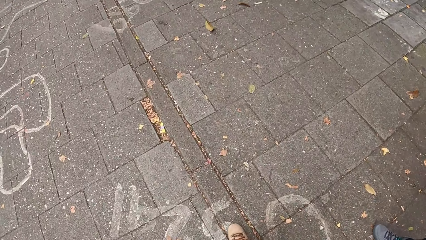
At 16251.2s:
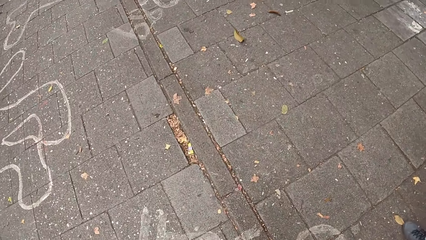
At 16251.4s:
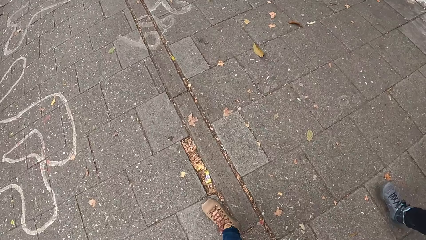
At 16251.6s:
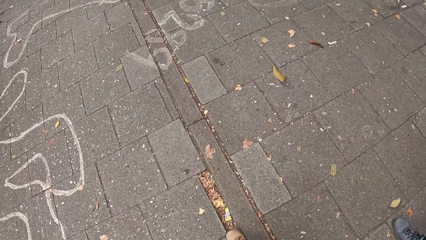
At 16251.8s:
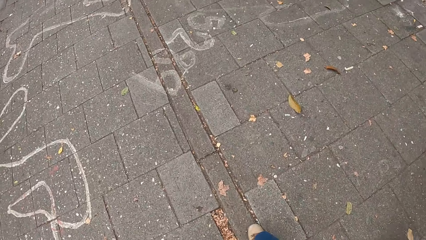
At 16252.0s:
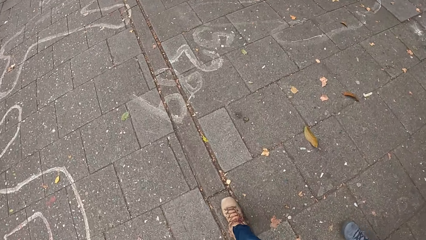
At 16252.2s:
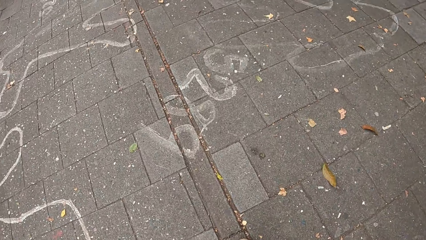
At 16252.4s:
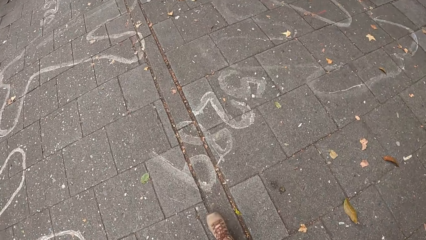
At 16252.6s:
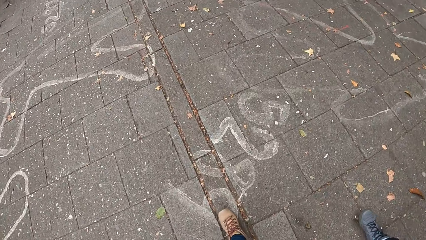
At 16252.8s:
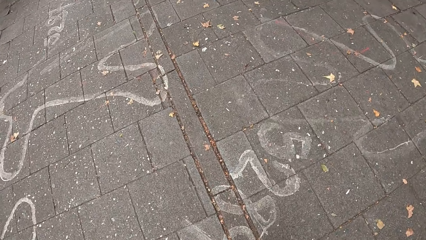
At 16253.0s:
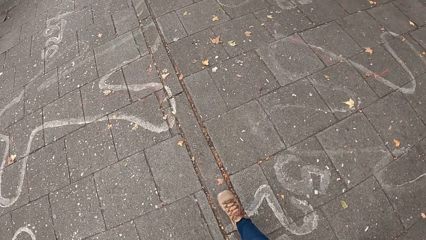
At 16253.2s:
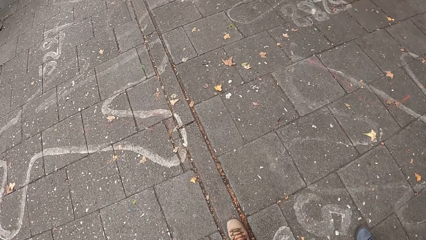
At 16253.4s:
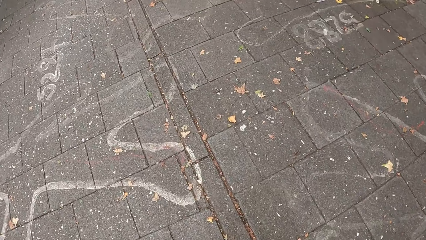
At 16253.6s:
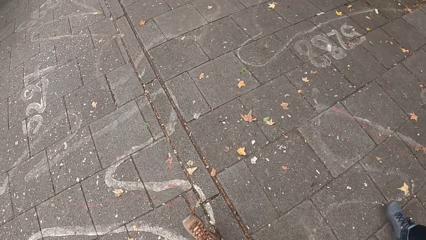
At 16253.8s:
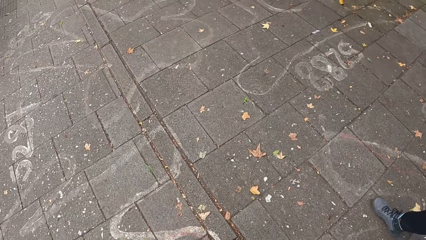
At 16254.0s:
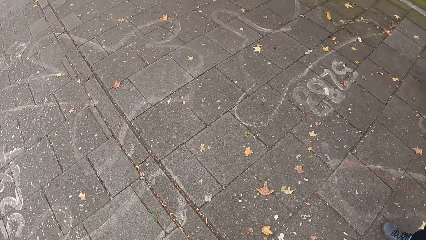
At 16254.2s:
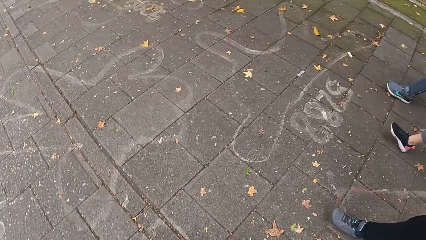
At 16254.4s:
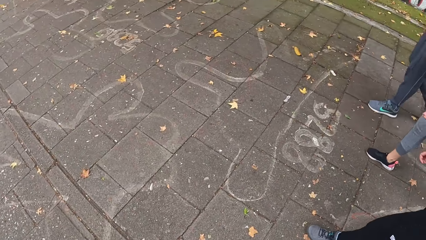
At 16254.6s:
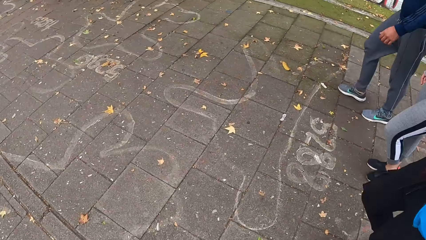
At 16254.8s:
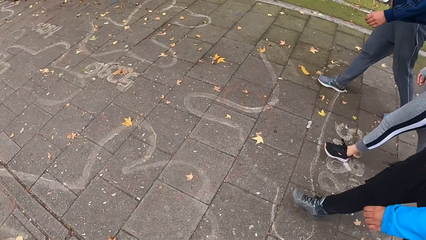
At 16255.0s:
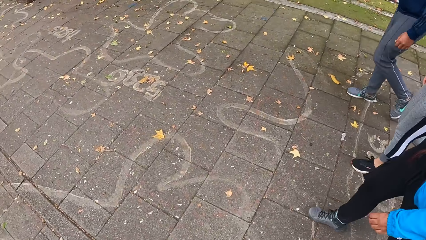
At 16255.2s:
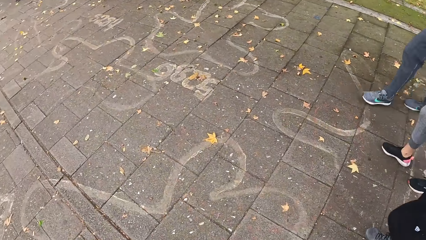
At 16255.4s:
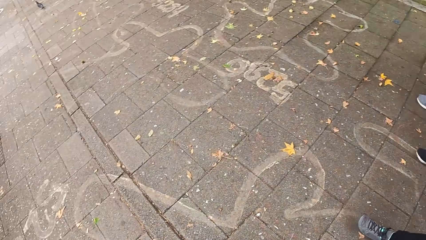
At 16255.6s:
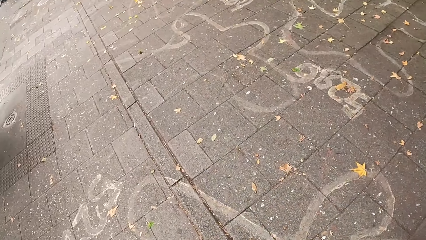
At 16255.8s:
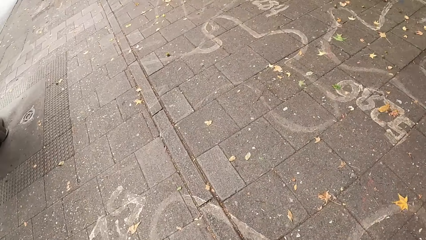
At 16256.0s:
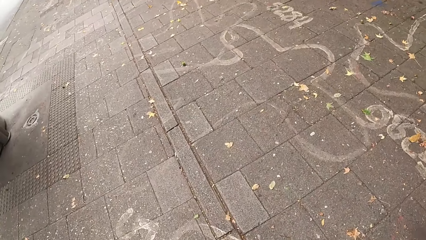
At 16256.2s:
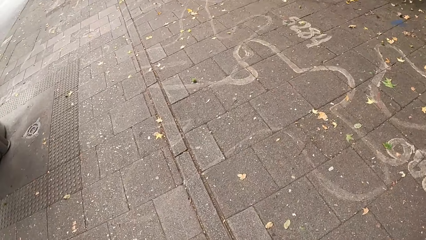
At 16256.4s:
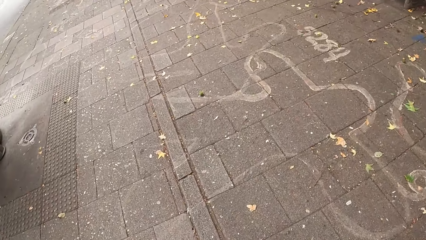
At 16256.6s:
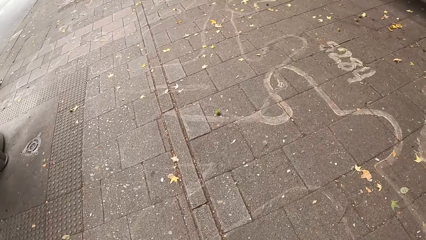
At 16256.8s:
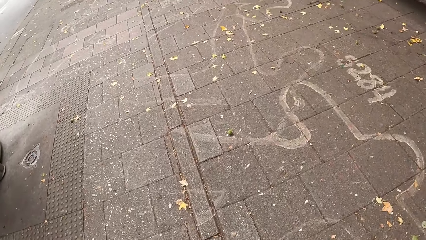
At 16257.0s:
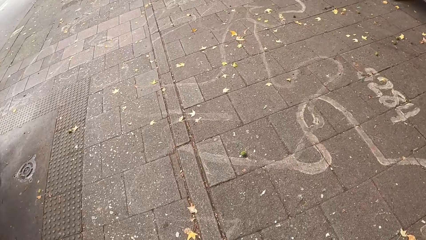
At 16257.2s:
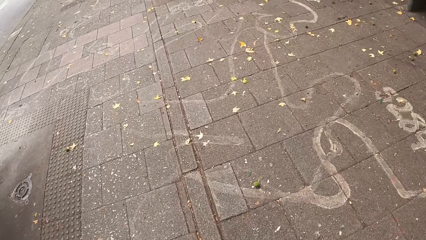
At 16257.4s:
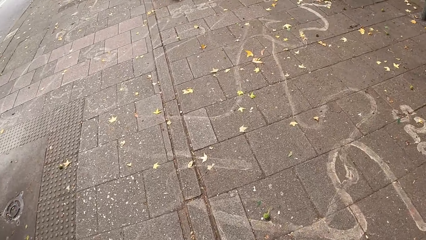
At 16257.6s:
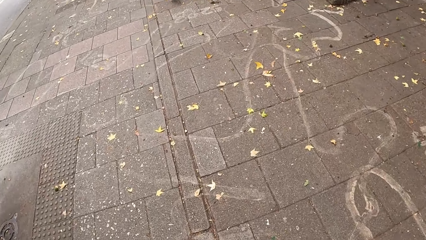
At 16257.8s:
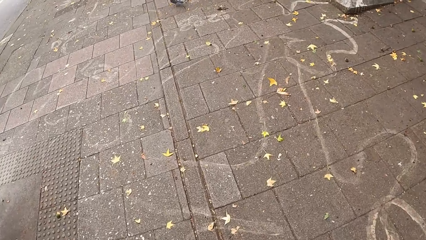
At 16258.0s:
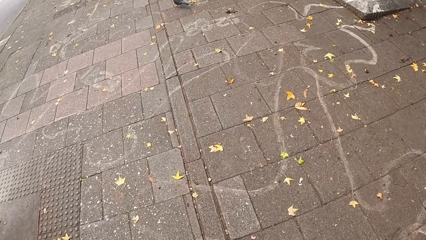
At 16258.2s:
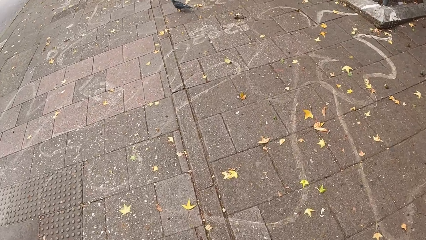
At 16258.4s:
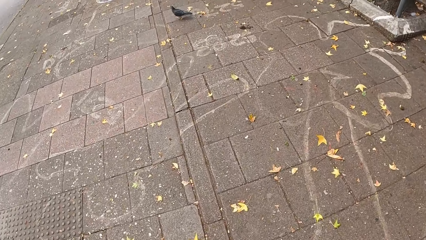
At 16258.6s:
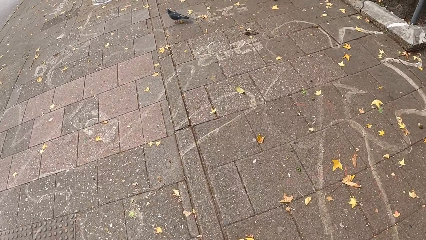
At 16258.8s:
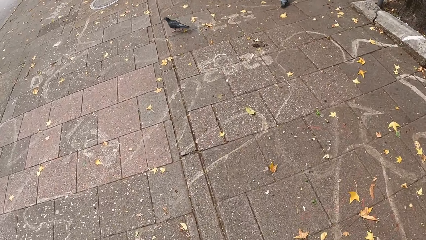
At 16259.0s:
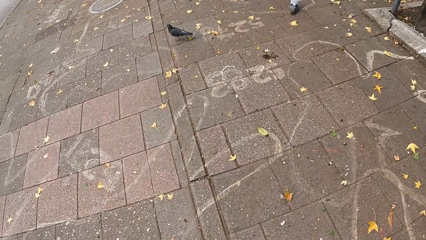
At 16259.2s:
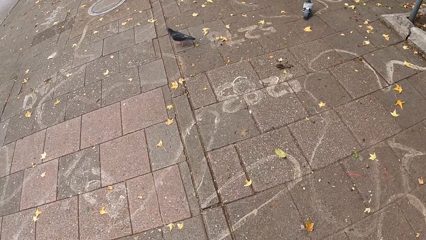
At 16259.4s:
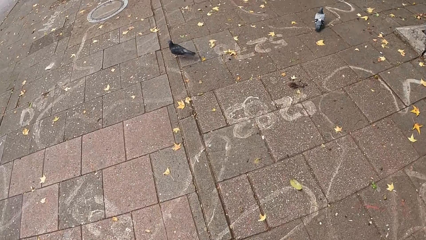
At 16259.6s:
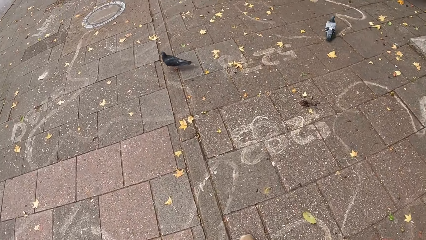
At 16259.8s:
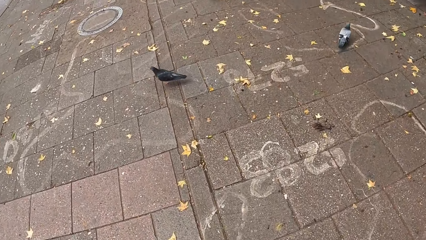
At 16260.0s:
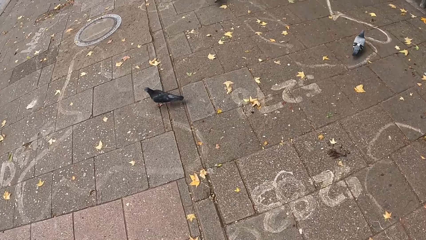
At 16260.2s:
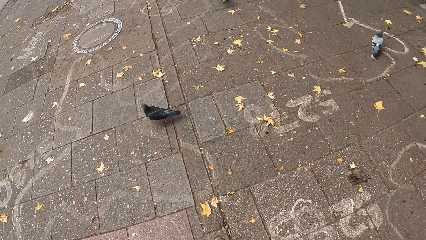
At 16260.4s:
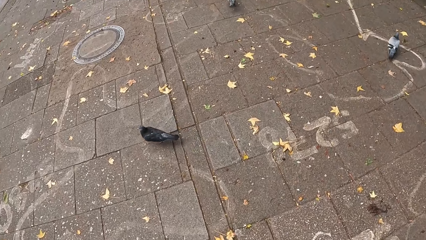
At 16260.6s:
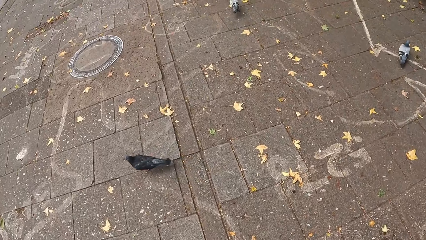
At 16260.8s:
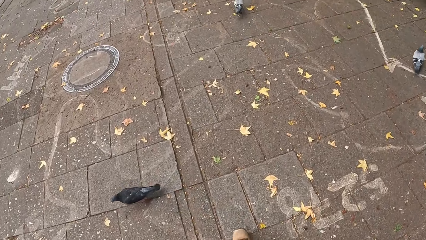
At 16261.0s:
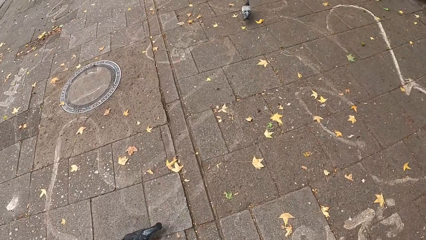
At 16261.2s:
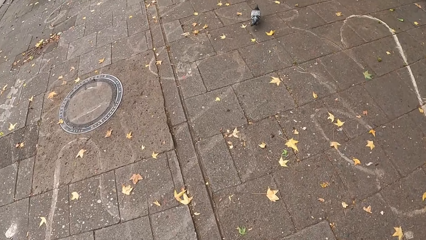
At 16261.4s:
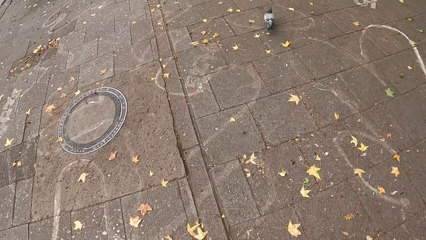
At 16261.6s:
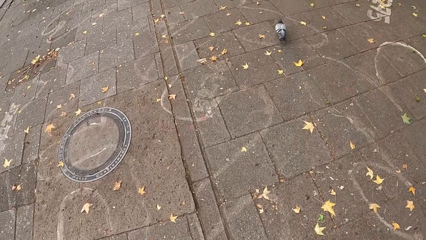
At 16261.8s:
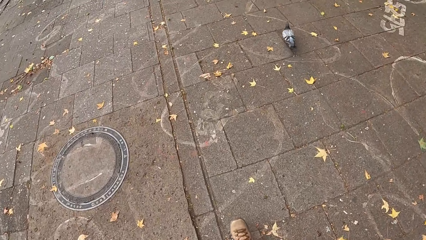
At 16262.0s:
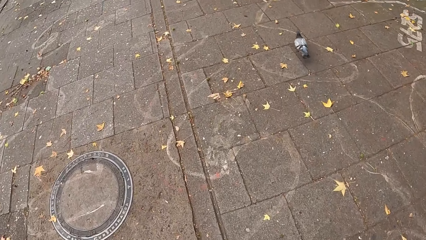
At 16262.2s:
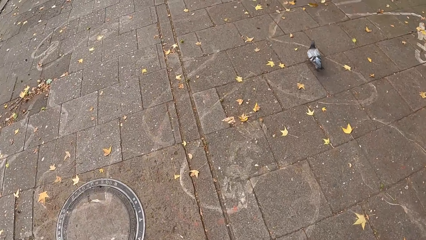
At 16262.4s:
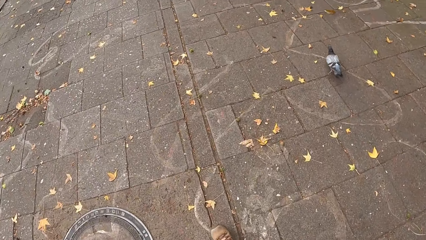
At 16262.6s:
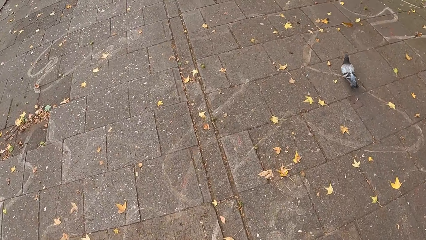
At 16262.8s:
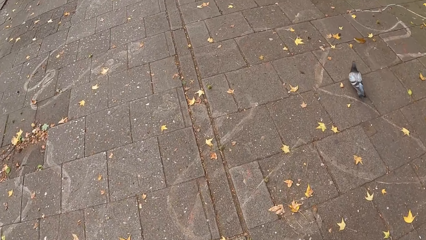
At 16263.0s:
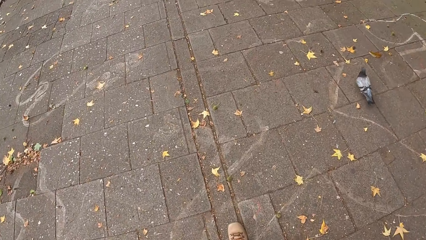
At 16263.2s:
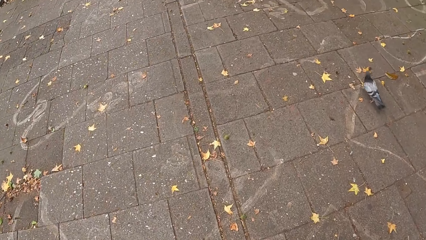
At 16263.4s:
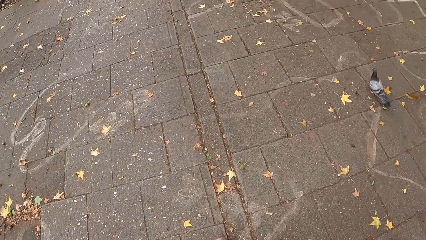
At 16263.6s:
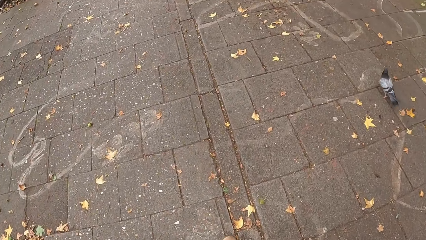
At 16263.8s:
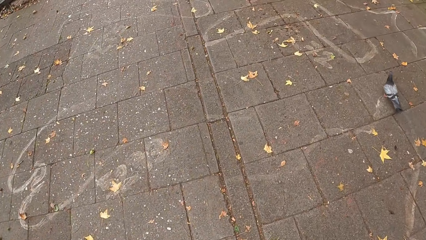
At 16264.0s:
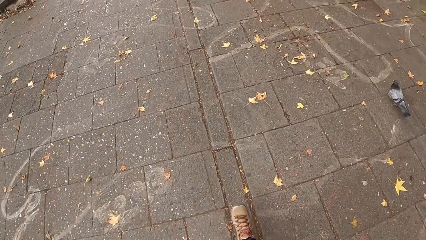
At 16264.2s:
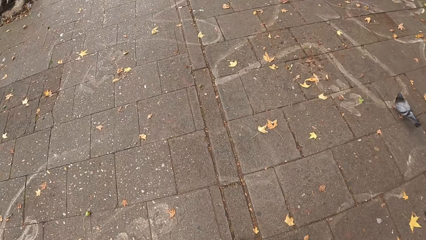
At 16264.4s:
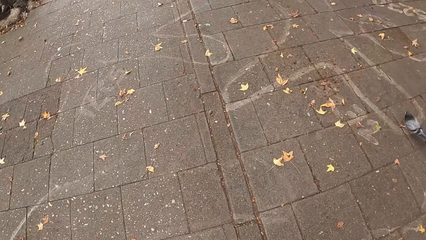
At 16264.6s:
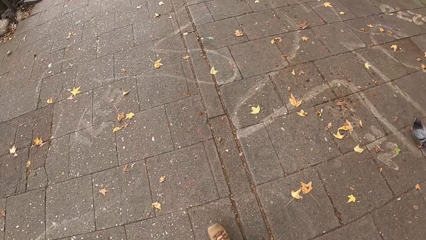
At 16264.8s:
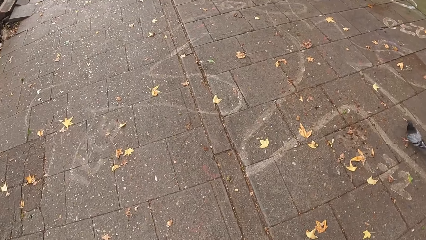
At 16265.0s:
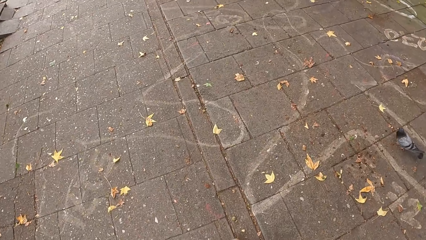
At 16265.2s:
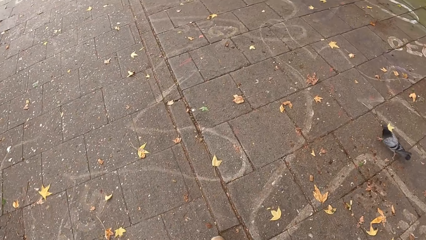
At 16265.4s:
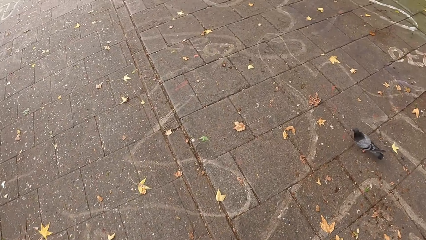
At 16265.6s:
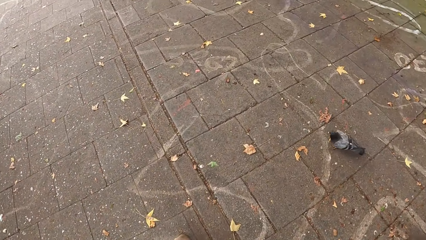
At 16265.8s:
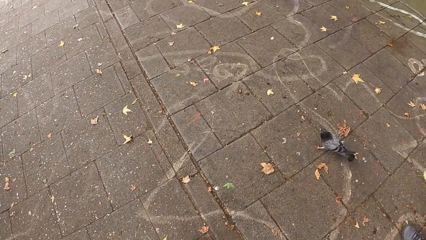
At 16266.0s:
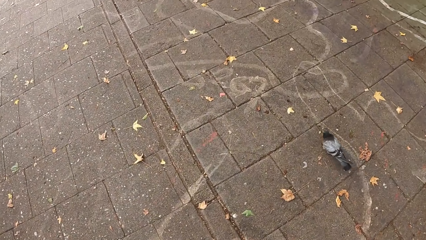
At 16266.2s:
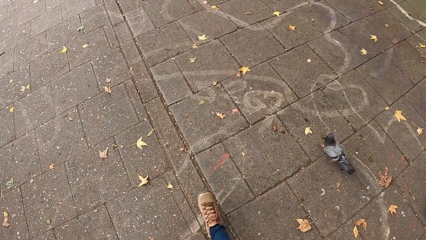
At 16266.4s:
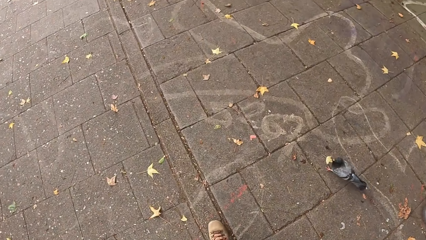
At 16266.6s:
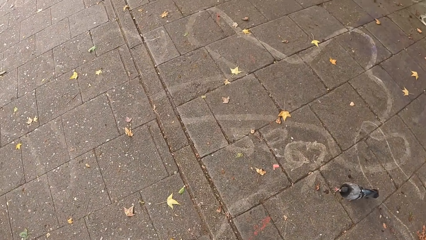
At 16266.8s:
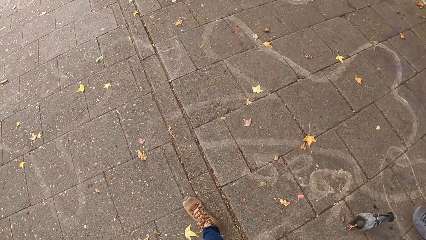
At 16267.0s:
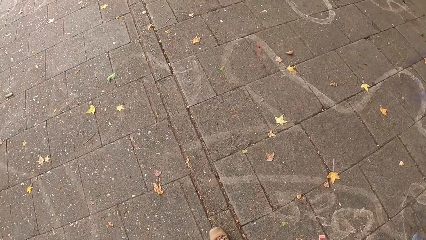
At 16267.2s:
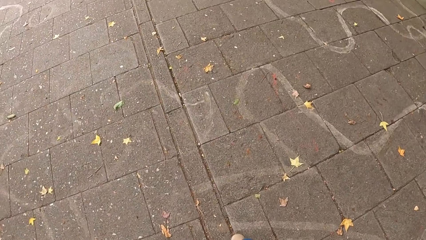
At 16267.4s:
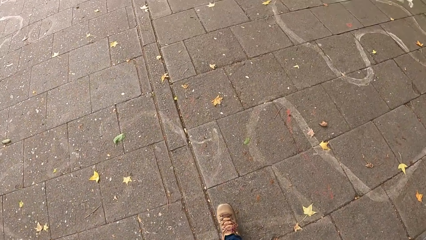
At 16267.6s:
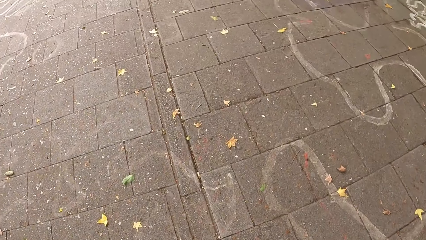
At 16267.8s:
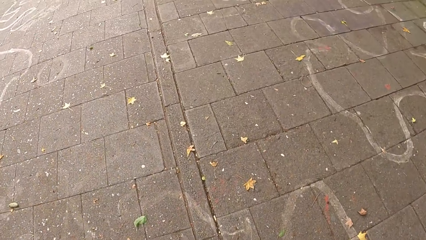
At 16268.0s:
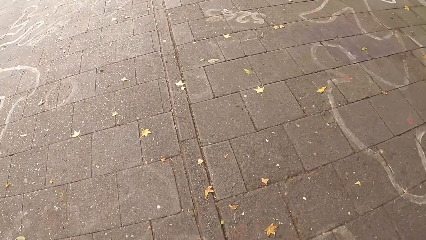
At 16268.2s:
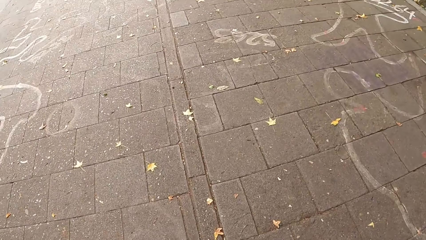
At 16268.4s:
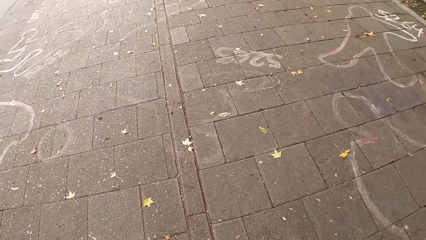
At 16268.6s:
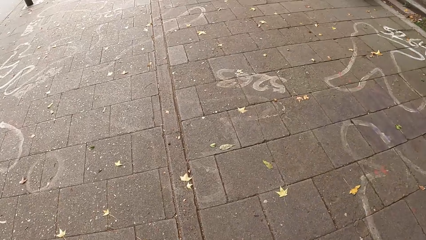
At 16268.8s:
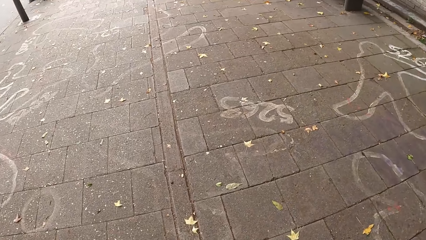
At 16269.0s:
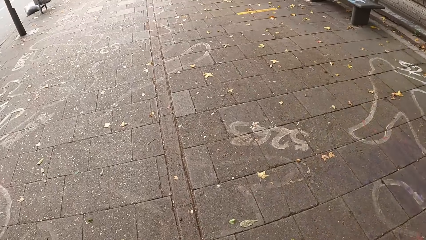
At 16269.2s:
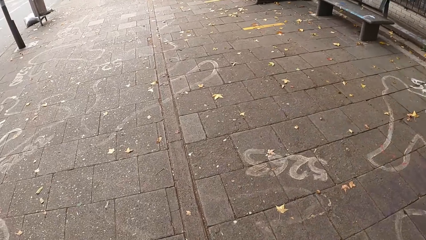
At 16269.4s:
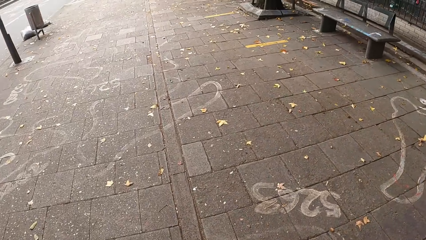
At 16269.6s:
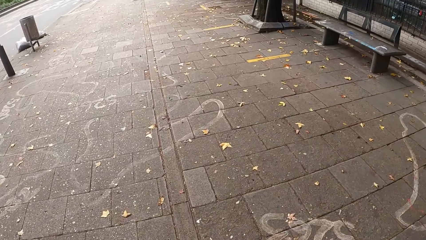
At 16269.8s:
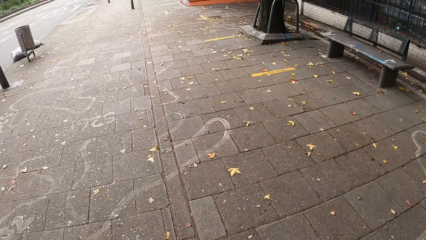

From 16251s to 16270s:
The camera wearer looks at the ground. They walk forward with both feet. They look at the right. They walk toward the bird. They look at the bird. They look at another bird. They walk toward the bird. They look at the ground. They look at the right foot. They walk forward with both feet.
